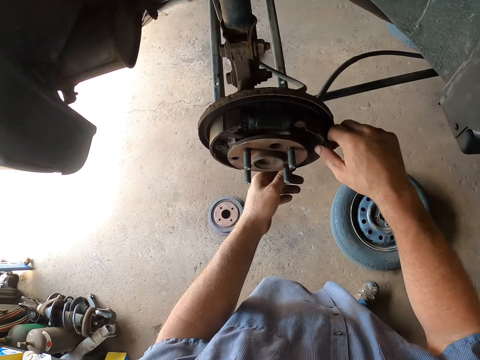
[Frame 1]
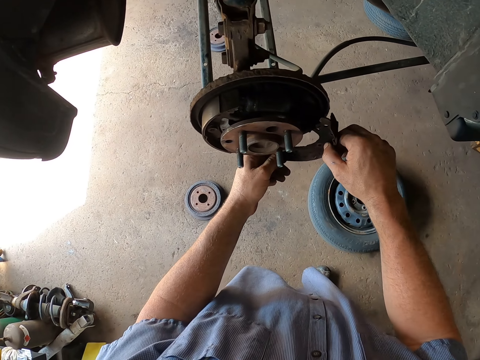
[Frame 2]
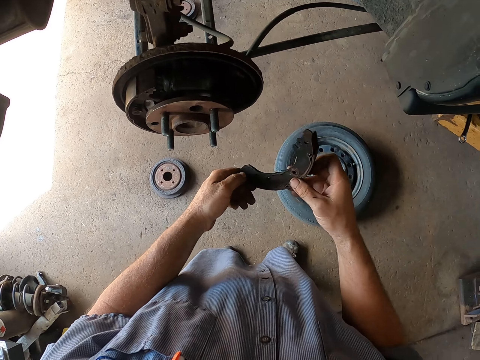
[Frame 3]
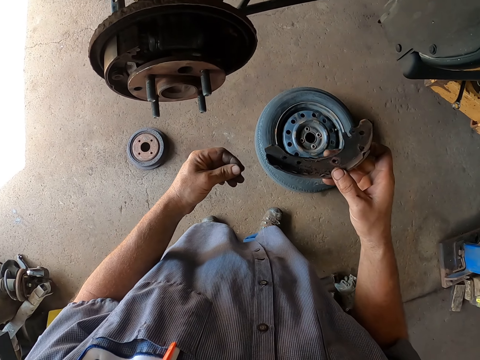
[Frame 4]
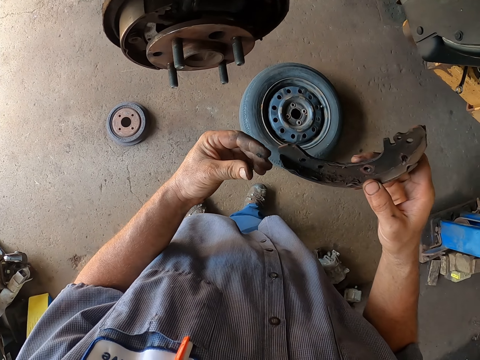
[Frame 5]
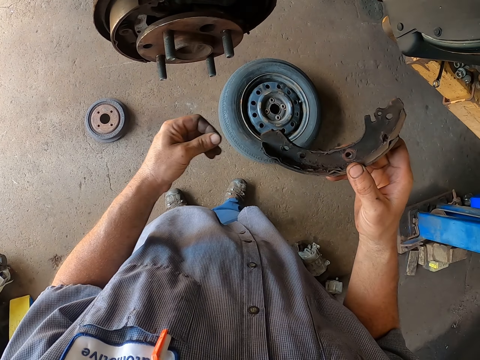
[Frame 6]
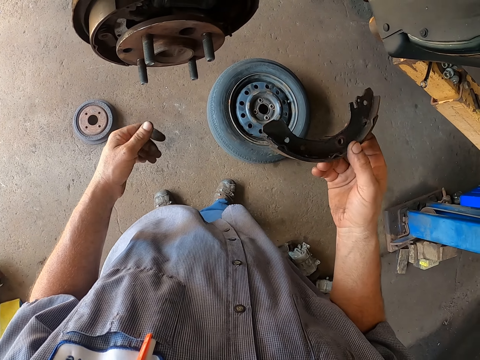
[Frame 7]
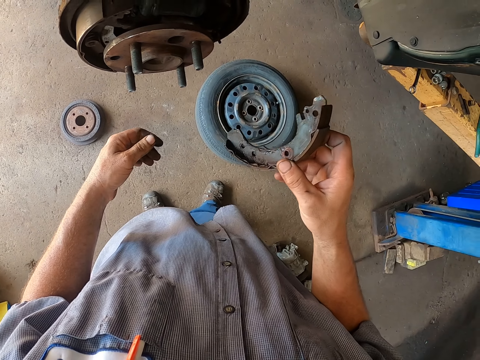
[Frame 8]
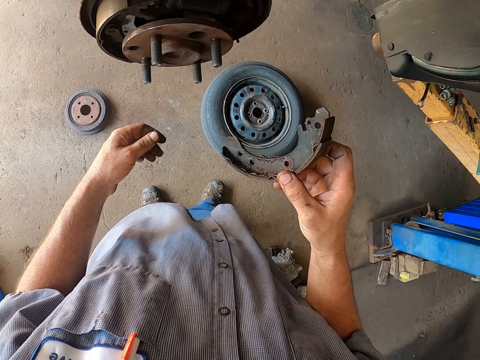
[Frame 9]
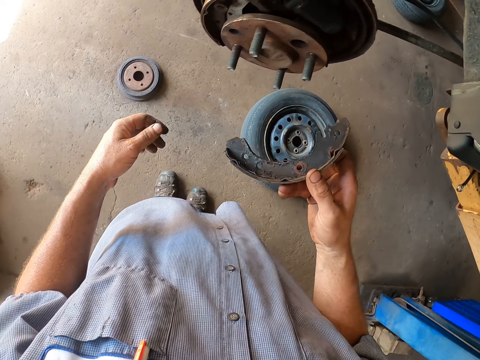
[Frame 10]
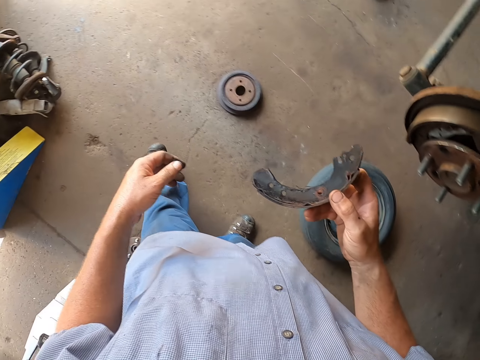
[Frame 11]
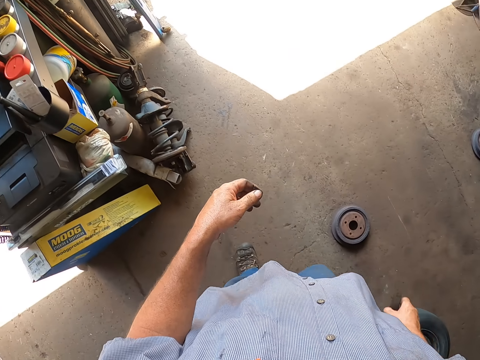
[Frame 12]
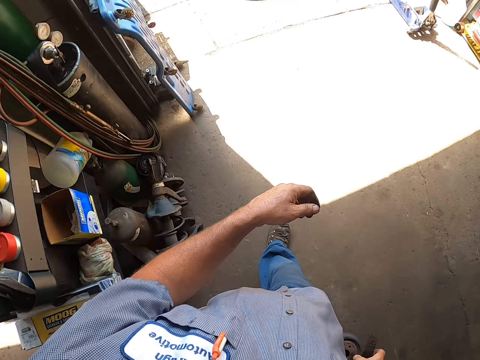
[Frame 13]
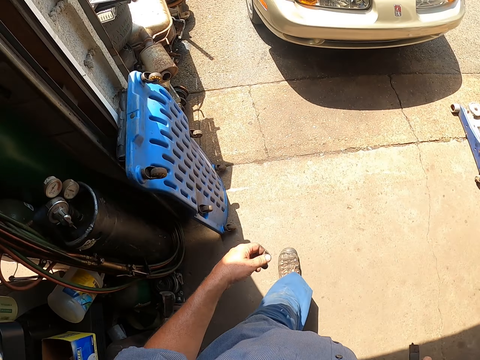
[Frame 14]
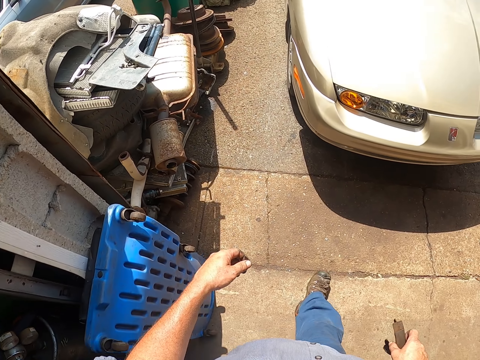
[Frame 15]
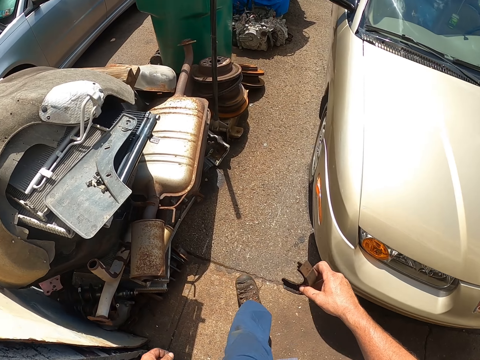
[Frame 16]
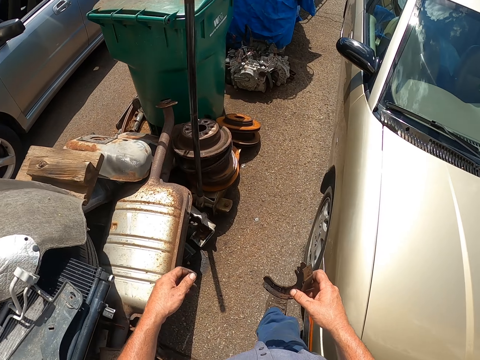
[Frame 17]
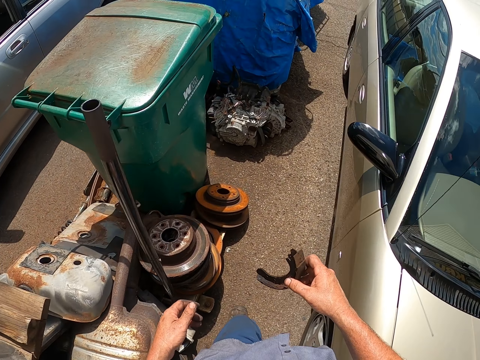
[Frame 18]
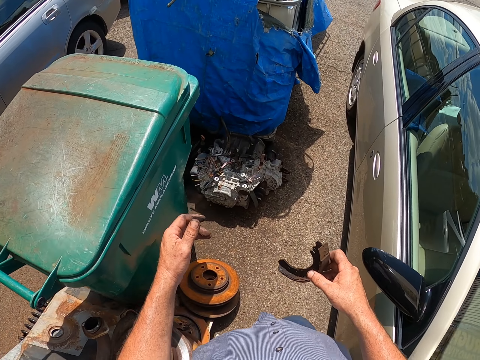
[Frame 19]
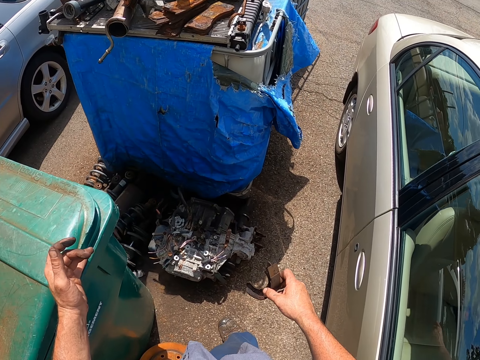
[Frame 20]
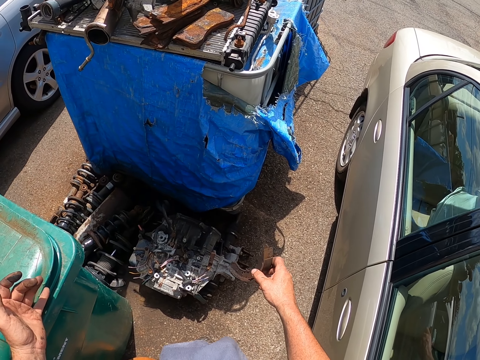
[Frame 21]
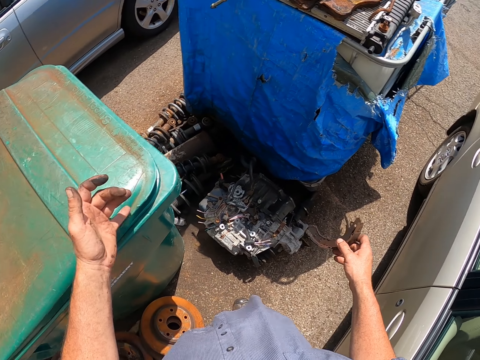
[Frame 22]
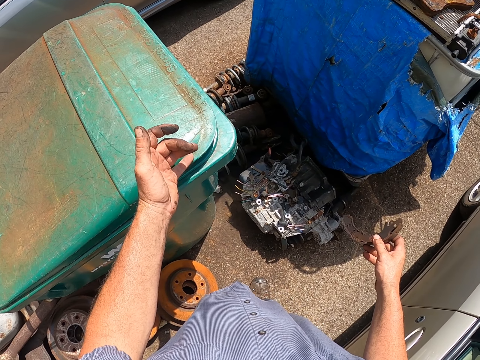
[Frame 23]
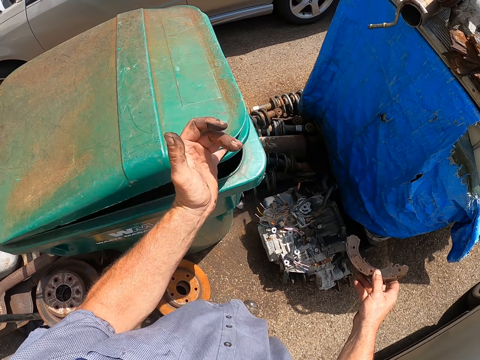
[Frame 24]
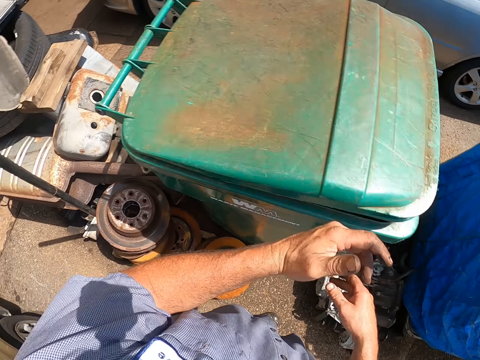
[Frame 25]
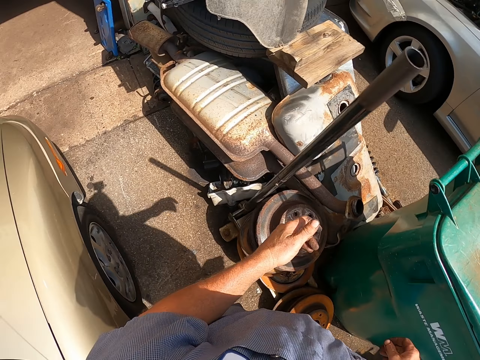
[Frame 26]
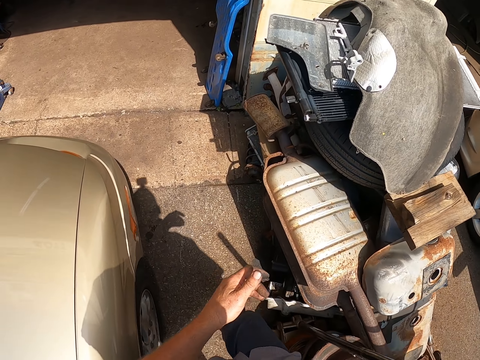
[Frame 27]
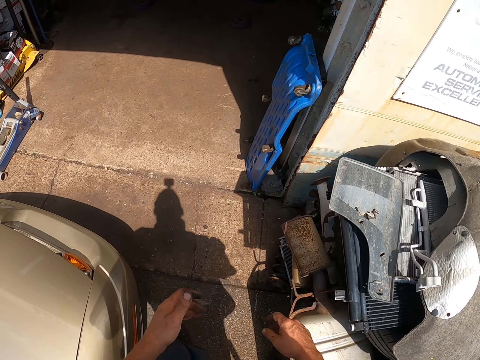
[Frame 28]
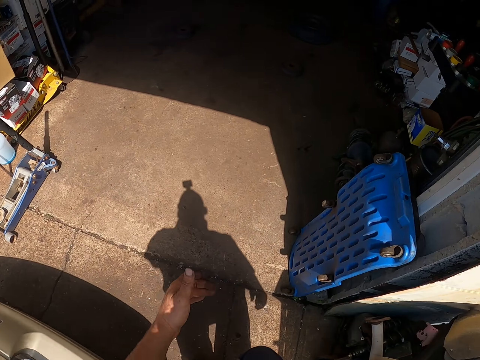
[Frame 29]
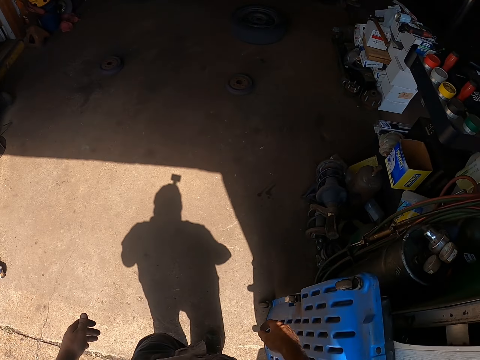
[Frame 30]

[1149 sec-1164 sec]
The camera wearer walks around the workshop. They drop the brake part inside the dustbin. They open the dustbin. They walk around the workshop.

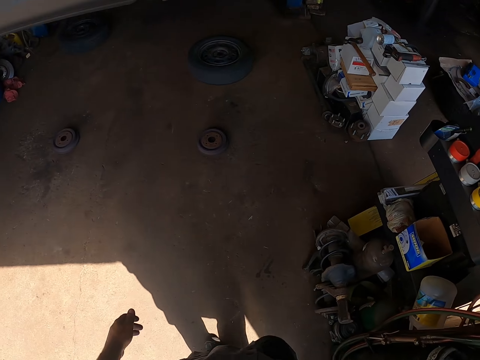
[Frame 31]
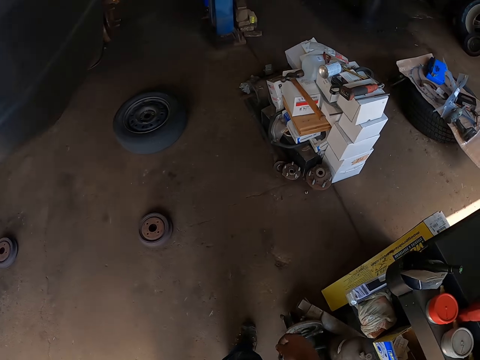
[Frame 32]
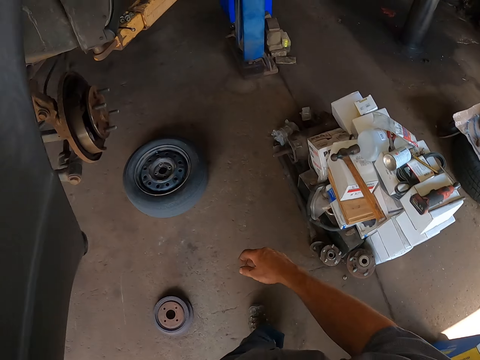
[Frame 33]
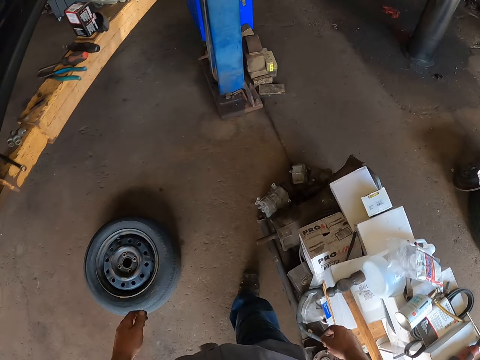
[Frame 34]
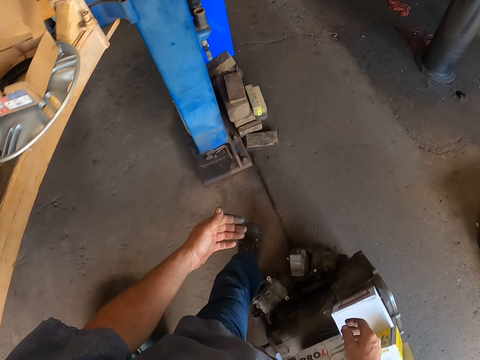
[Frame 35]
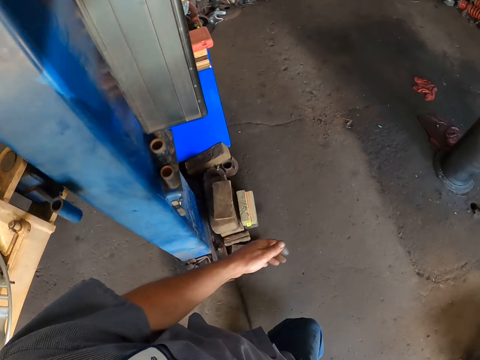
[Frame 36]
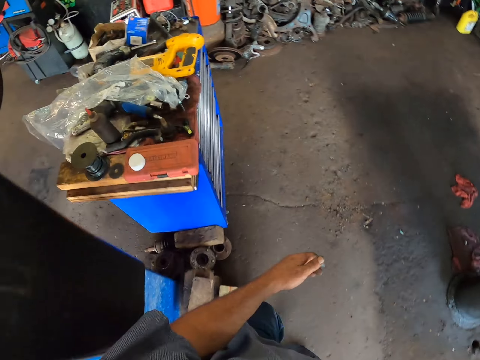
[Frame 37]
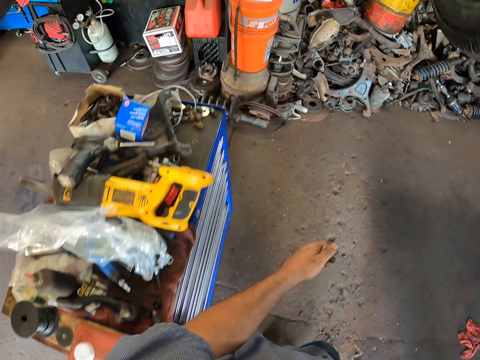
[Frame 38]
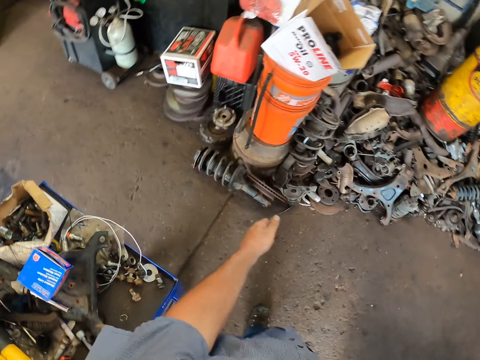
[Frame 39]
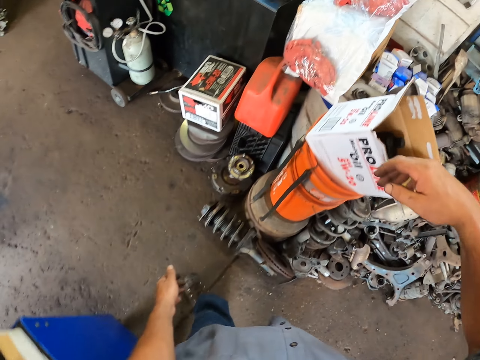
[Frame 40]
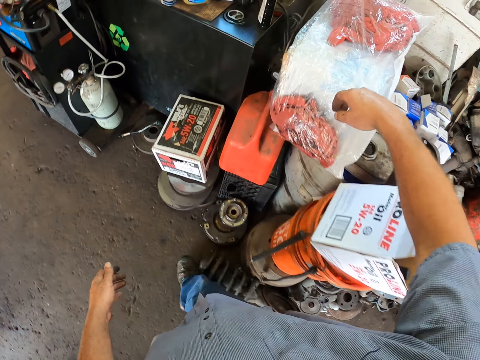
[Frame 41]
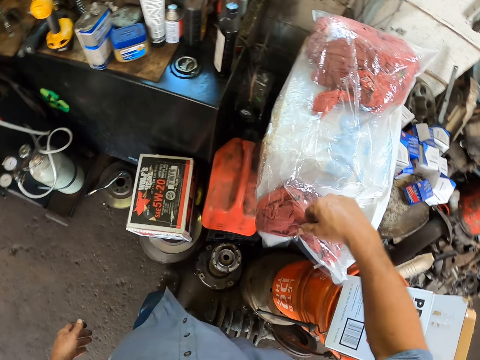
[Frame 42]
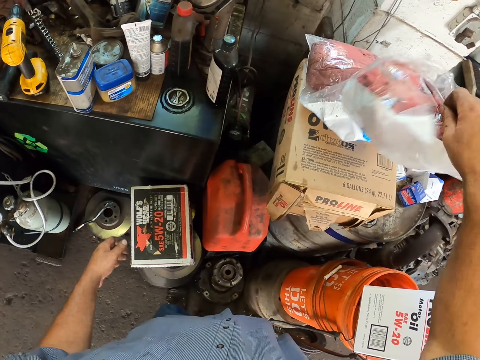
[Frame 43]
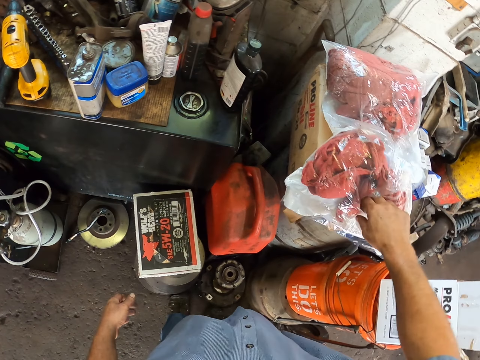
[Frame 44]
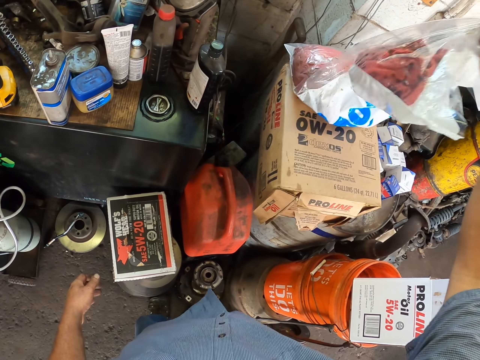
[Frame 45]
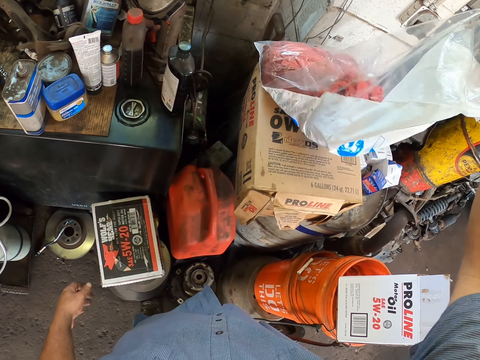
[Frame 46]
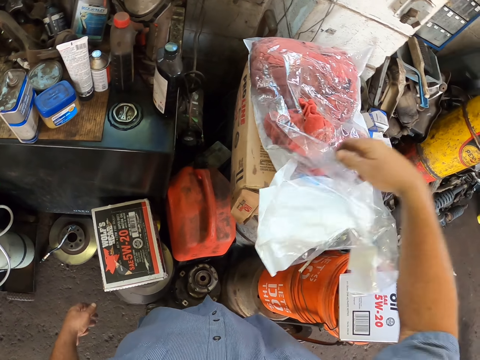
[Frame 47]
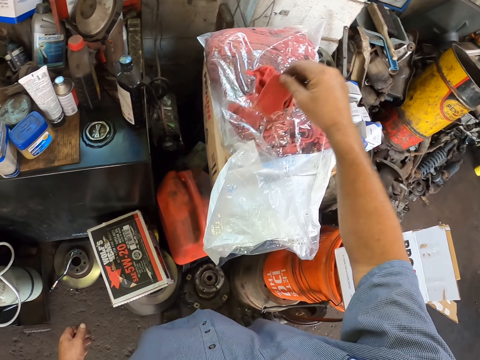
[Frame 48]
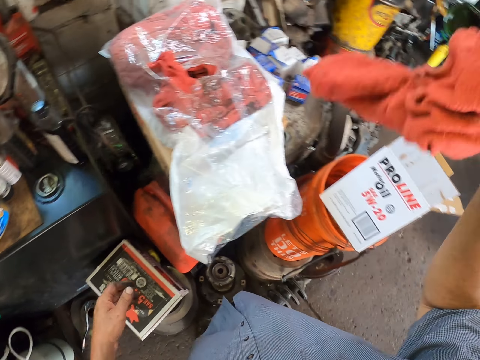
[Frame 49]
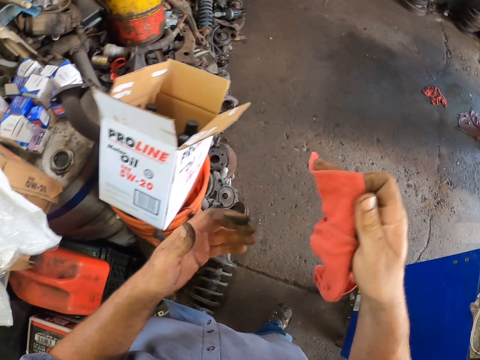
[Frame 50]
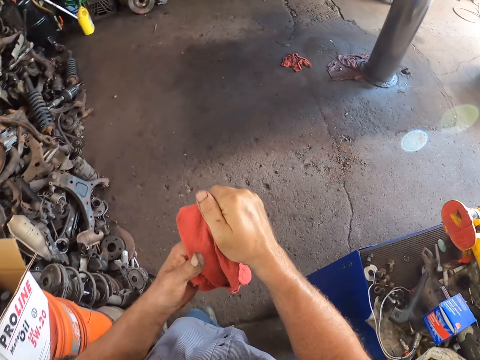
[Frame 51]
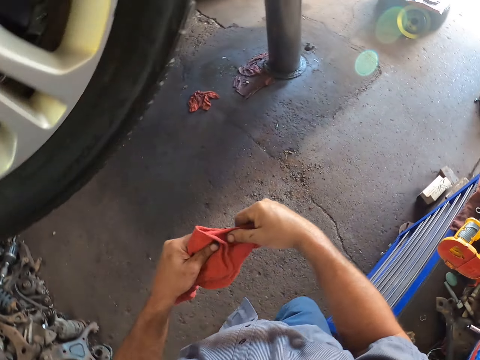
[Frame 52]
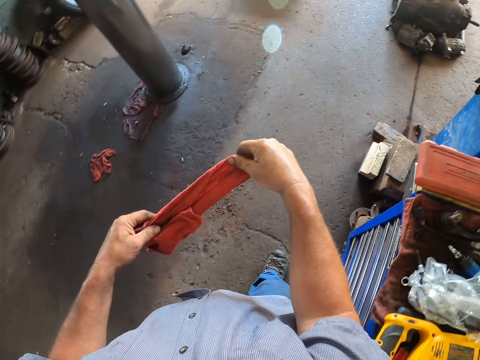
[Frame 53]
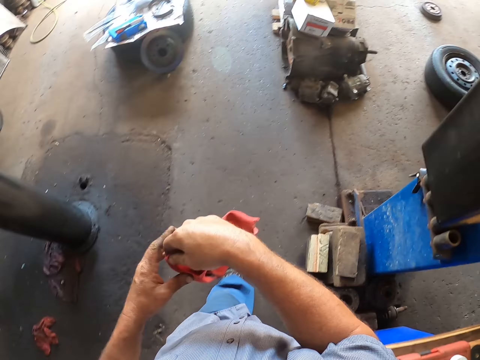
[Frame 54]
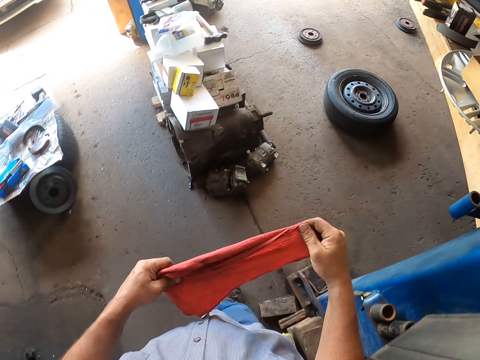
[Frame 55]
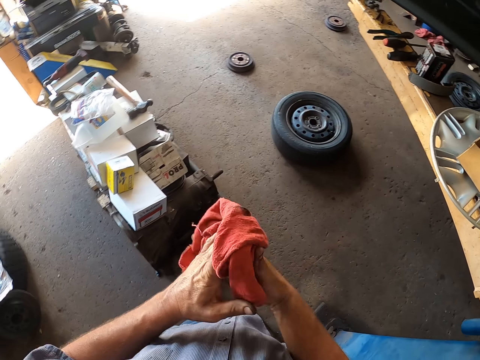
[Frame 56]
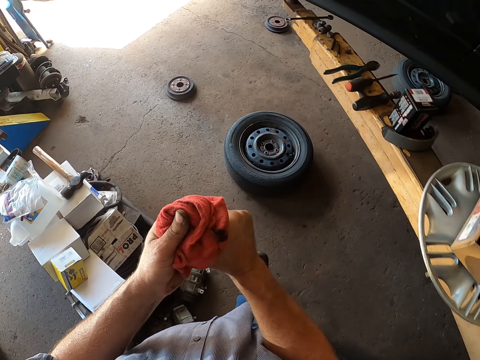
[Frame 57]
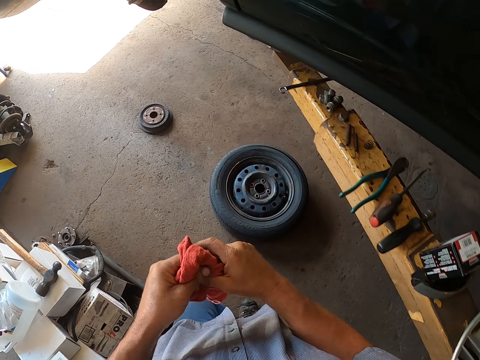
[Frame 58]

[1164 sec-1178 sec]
The camera wearer removes a towel from the towel bag. They adjust a polythene bag. They wipe hands with the towel. They take a cloth from the polythene bag. They walk around the workshop.
